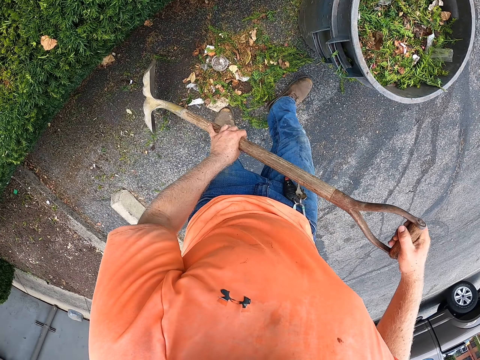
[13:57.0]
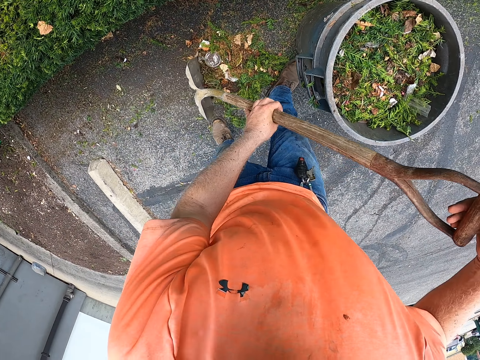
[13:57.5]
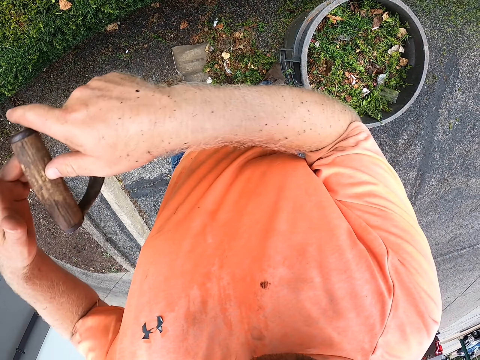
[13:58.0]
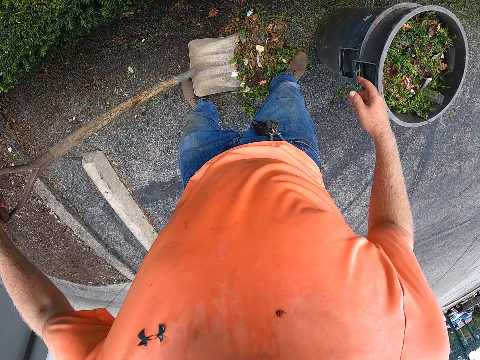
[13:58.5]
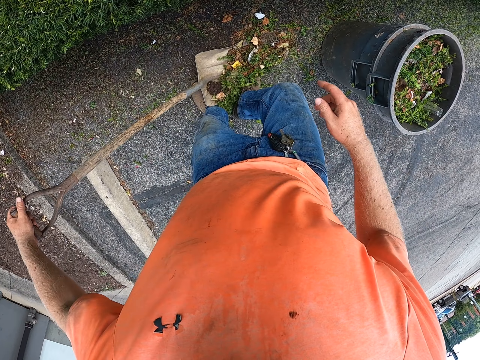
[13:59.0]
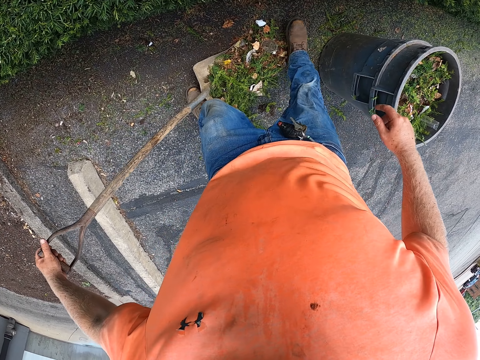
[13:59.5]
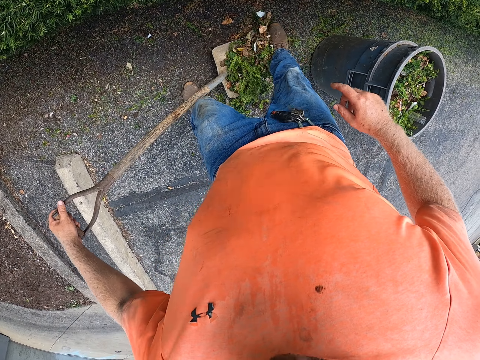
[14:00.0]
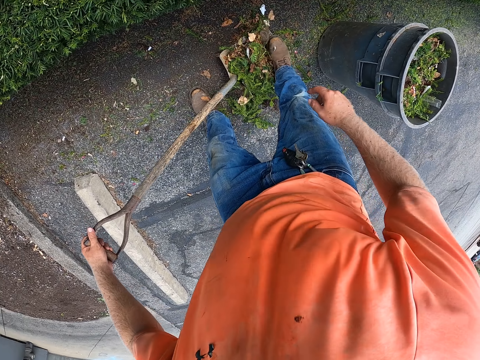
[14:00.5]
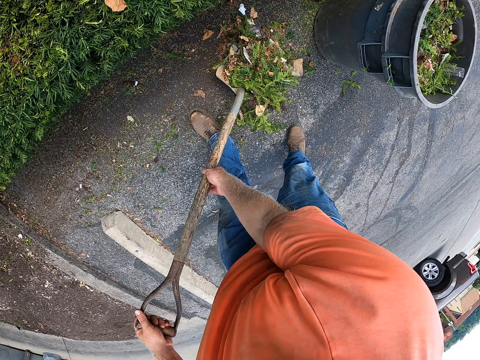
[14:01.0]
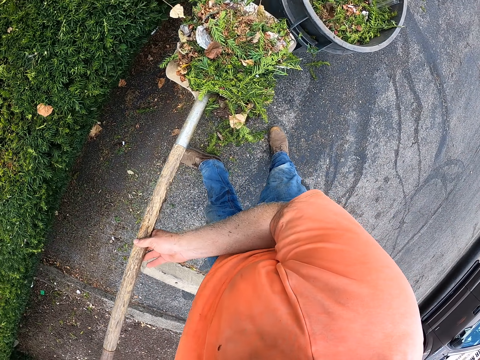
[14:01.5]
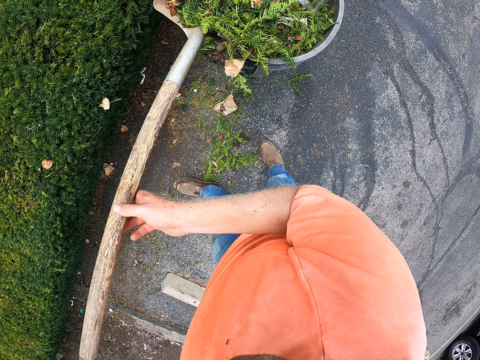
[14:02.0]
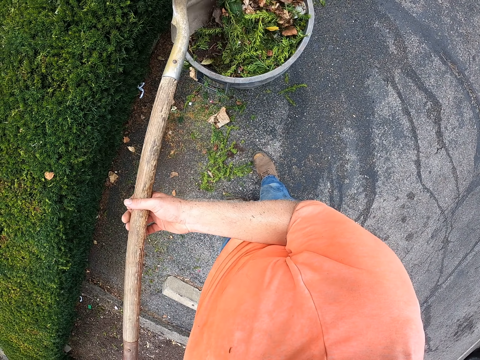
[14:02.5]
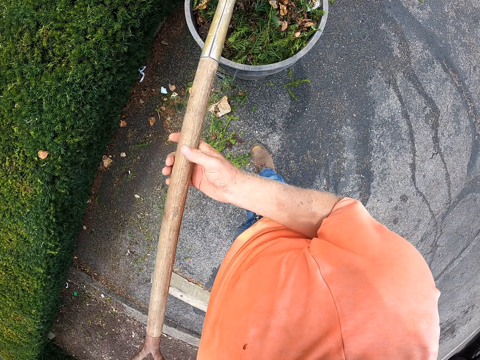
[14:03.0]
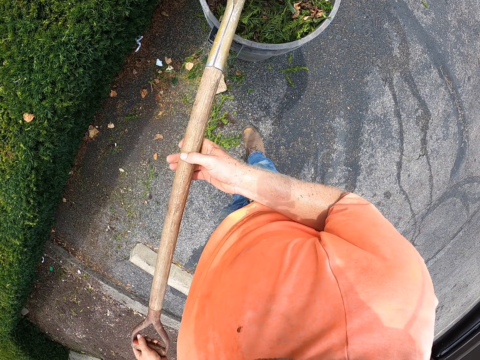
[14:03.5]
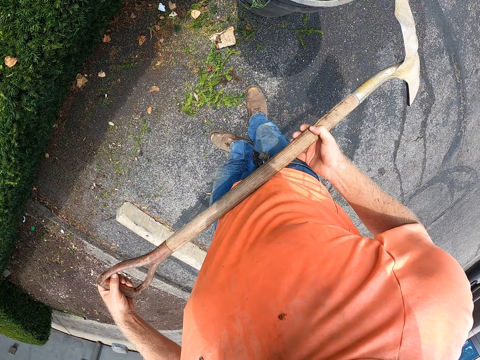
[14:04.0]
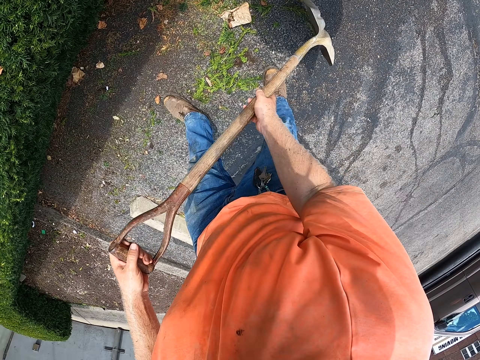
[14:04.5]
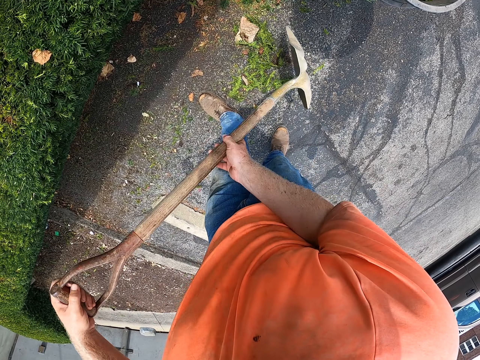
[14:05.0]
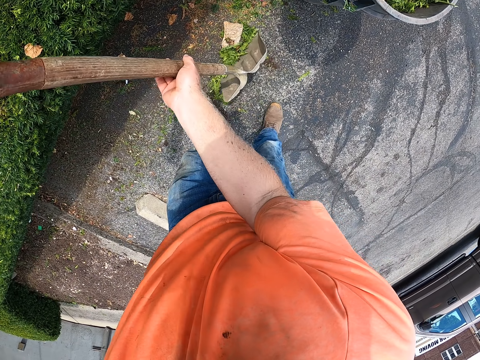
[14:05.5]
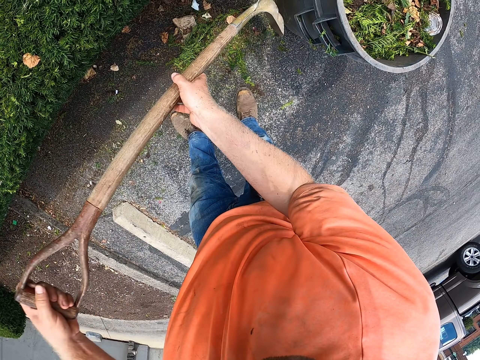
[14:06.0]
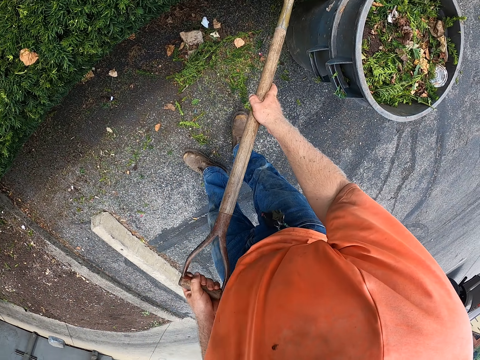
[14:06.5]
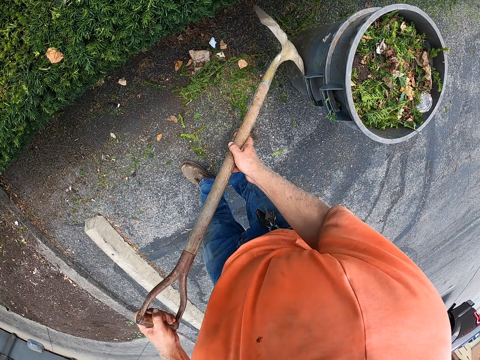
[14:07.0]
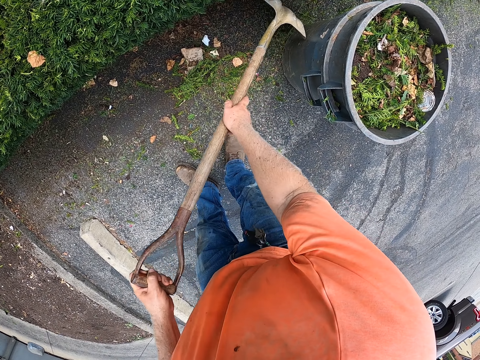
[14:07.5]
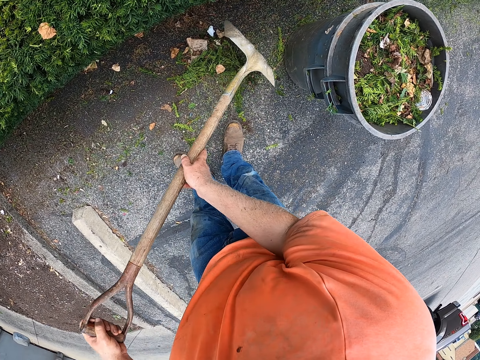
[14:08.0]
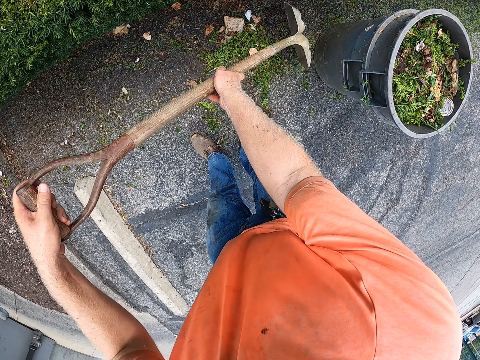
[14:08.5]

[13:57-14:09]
The camera wearer packs leaves on the ground with the shovel or spade in his left hand and his right foot. He pours the leaves in the trashcan with the shovel in both hands. He pushes the leaves in the trashcan with the shovel in his right hand. He knocks the dirt with the spade. He packs the leaves on the ground with the shovel in both hands.

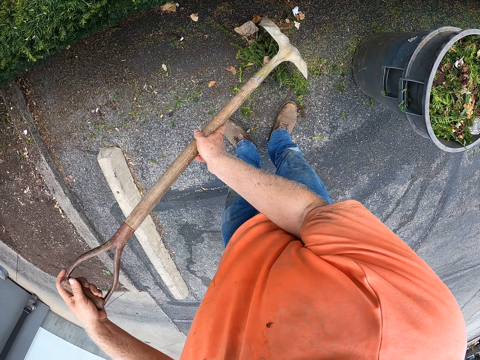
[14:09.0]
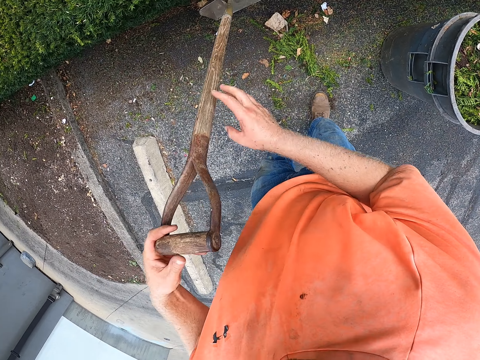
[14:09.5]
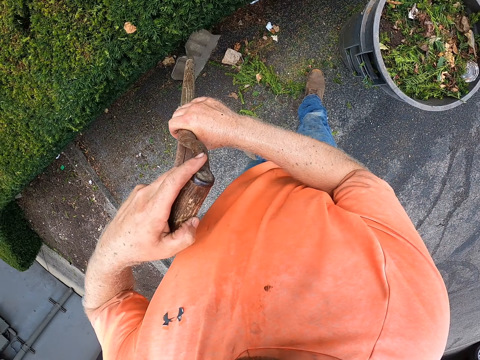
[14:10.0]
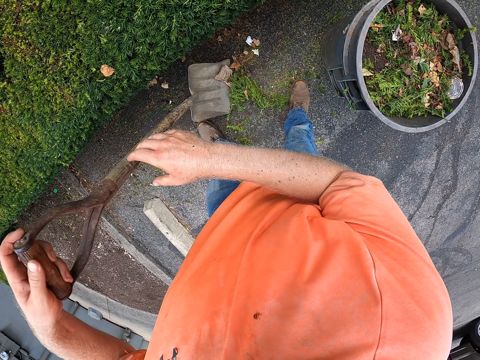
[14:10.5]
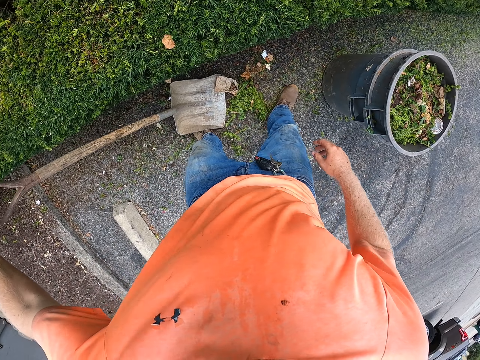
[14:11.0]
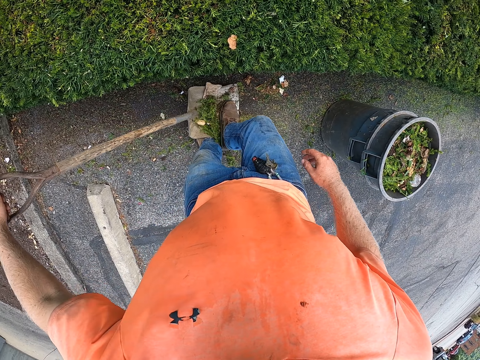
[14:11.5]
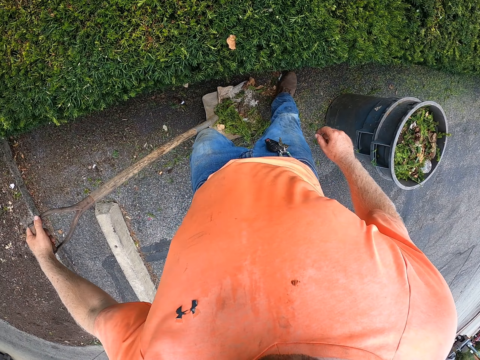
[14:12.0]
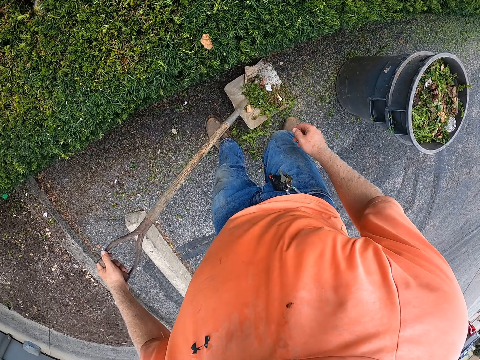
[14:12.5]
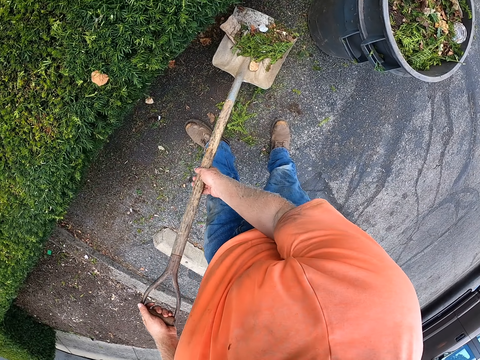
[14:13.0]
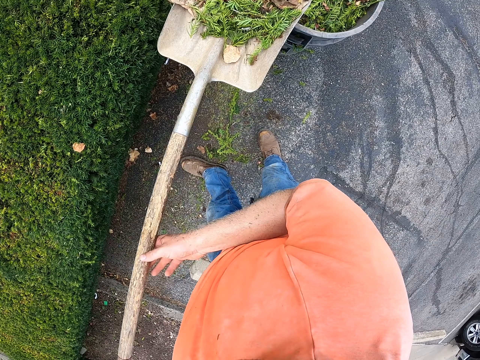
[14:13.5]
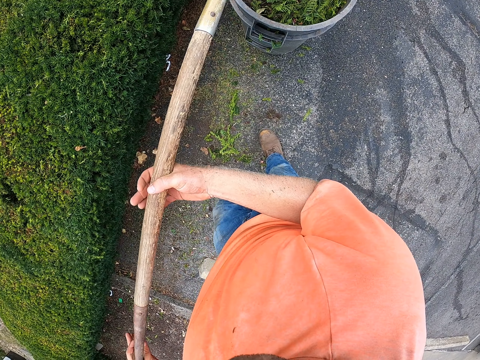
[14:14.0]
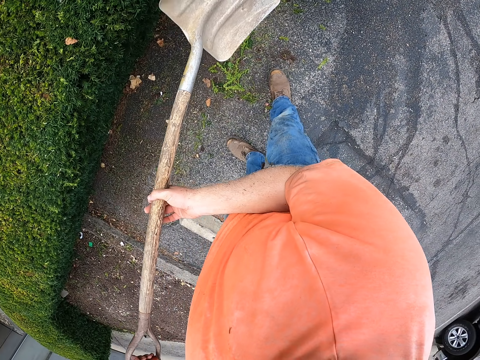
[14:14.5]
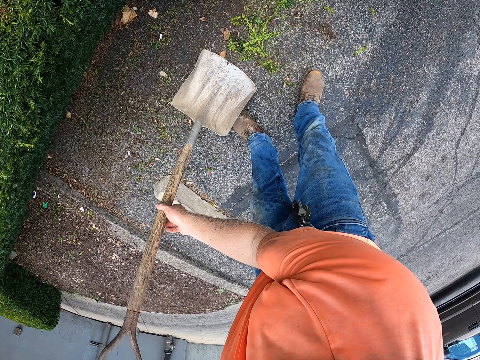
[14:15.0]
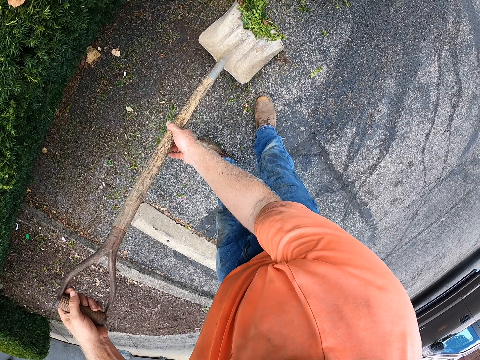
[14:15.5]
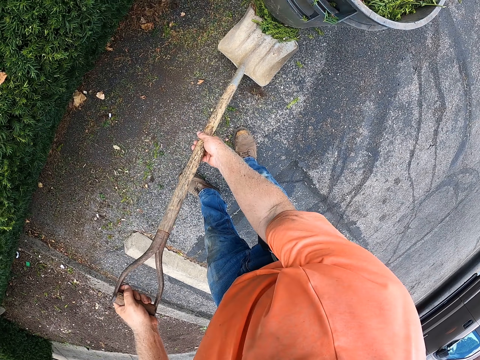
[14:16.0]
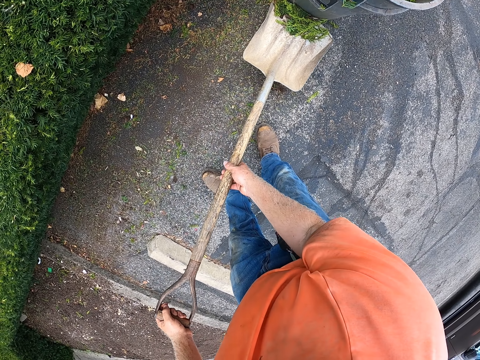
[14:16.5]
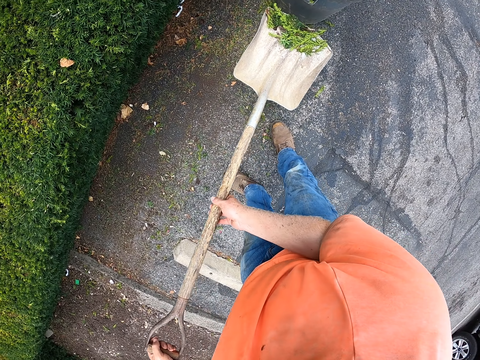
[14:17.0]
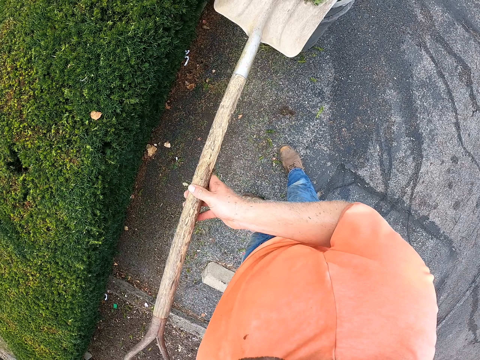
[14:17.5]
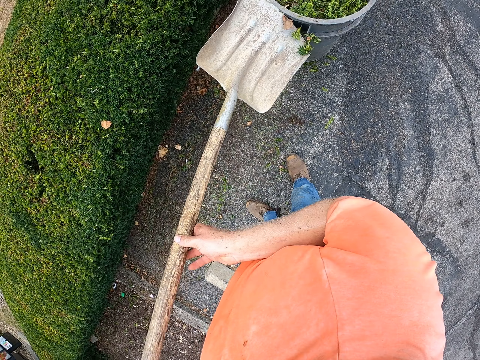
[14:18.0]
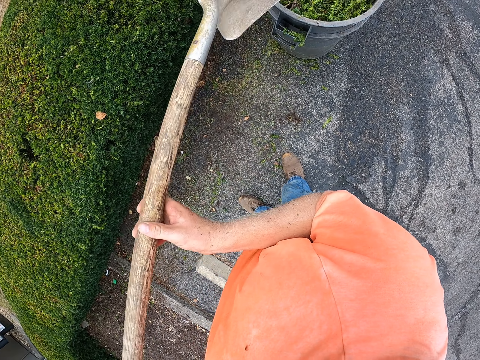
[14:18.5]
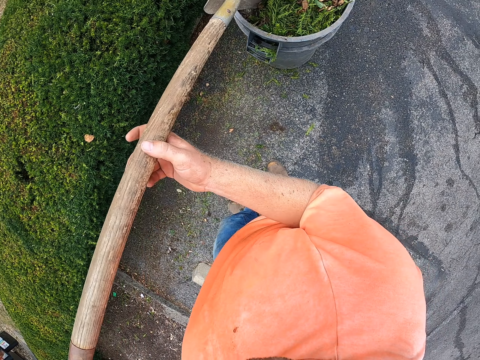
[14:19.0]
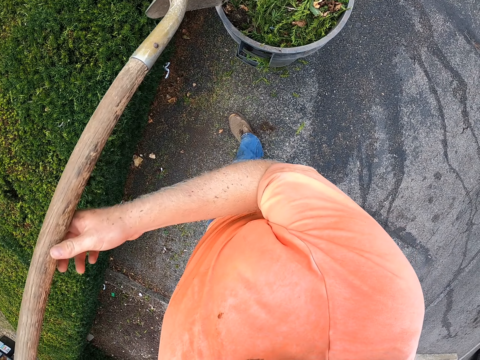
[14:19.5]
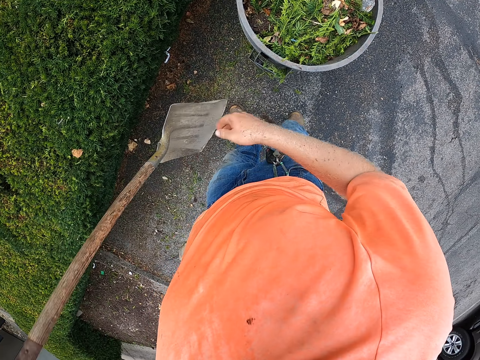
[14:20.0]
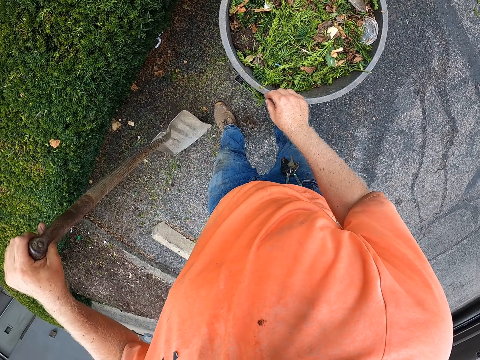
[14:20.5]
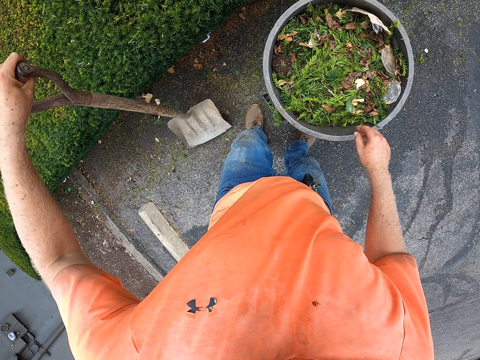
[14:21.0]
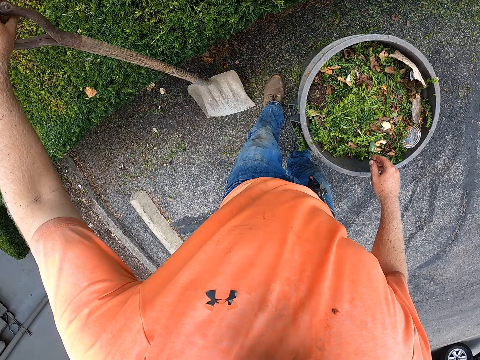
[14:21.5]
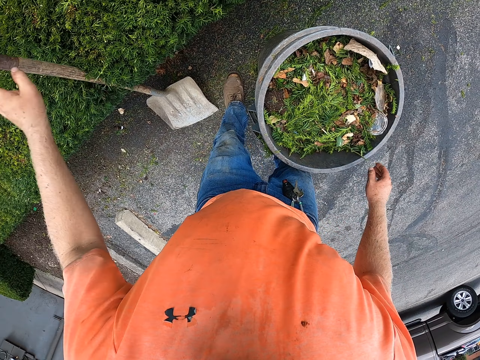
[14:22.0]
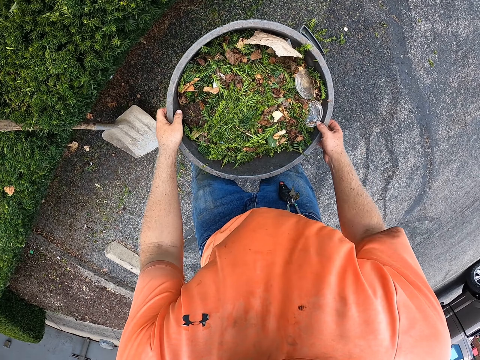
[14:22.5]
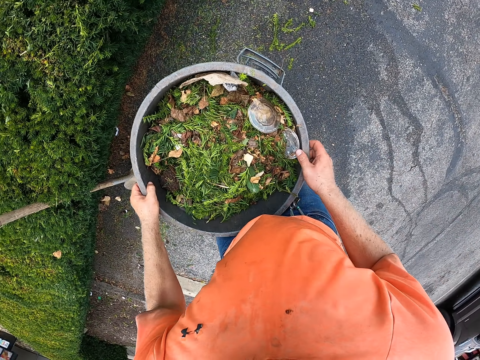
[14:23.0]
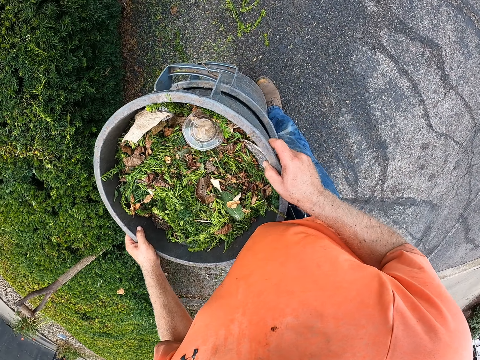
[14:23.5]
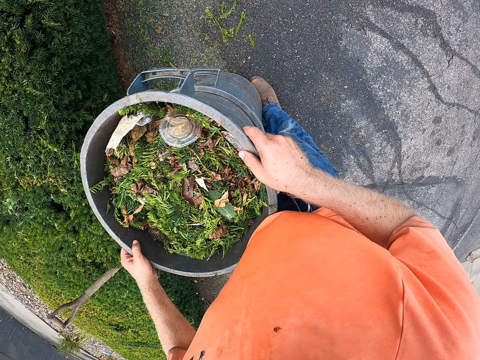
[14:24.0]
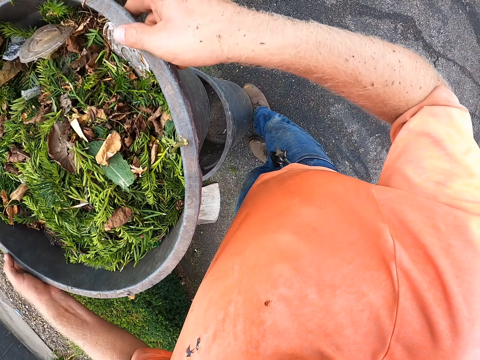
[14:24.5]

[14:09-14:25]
The camera wearer packs leaves on the ground with the shovel or spade in his left hand and his right foot. He pours the leaves in the trashcan with the shovel in both hands. He packs leaves on the ground with the shovel in both hands. He pours the leaves in the shovel in both hands in the trashcan on the ground. He hits the leaves in the trashcan on the ground with the shovel in both hands. He drops the shovel on the ground with his left hand. He holds the spade on the ground. He lifts the trashcan from the ground with both hands.
